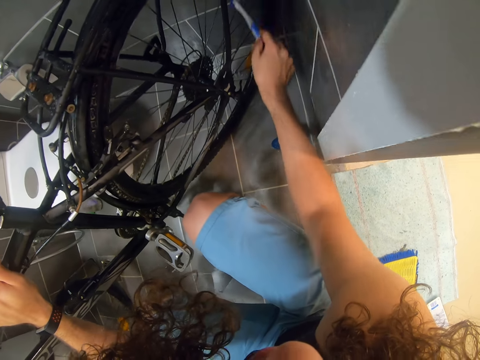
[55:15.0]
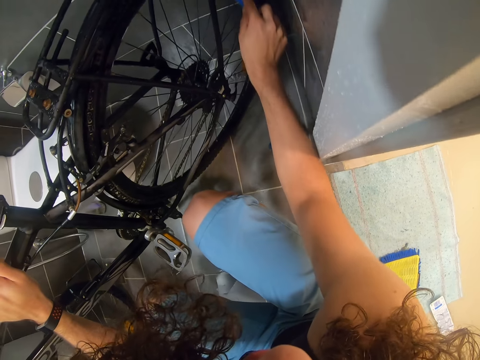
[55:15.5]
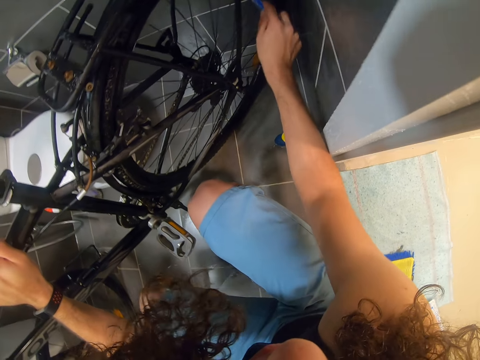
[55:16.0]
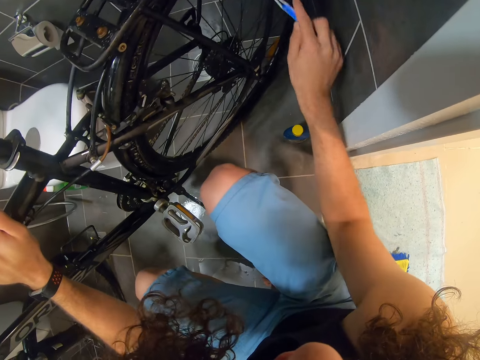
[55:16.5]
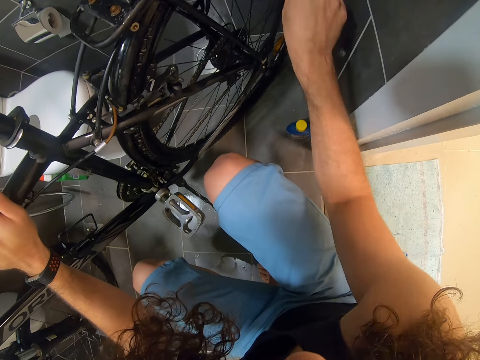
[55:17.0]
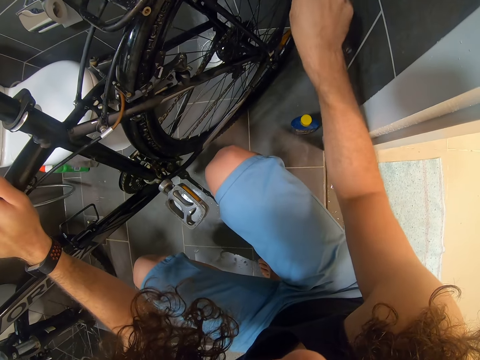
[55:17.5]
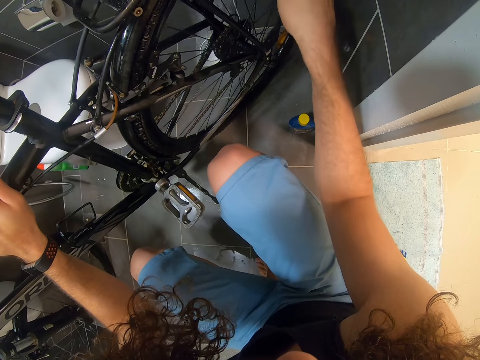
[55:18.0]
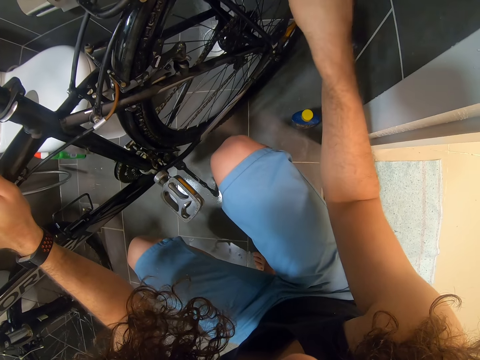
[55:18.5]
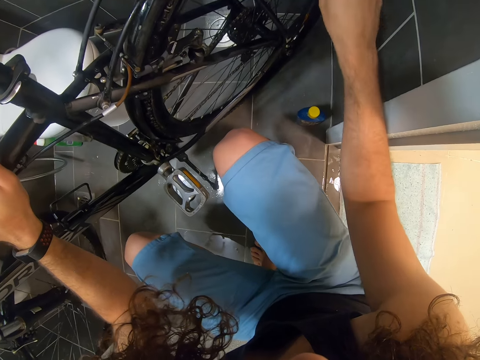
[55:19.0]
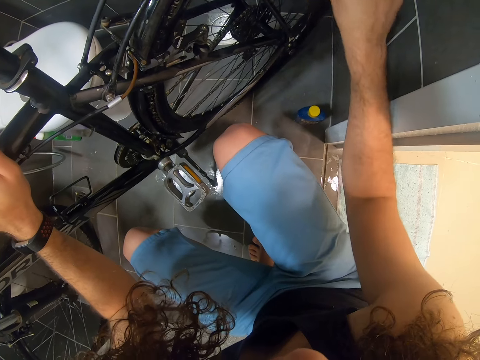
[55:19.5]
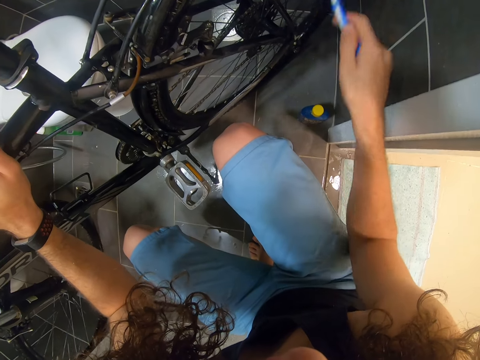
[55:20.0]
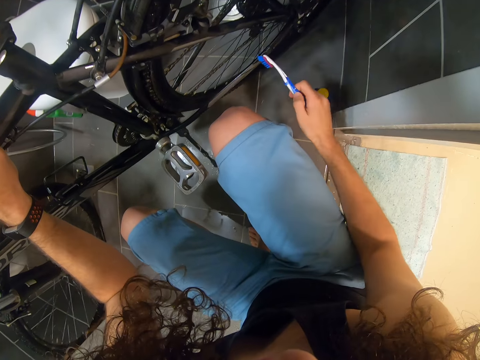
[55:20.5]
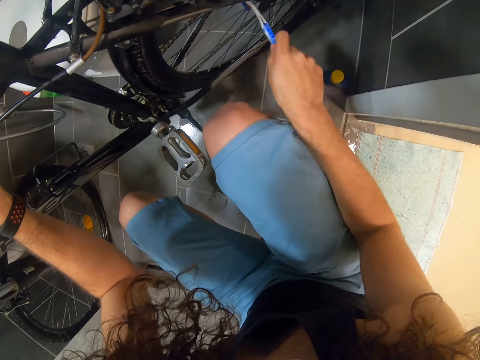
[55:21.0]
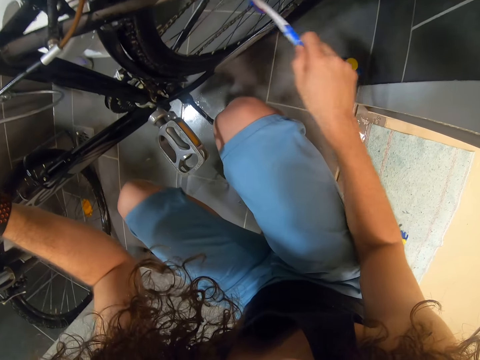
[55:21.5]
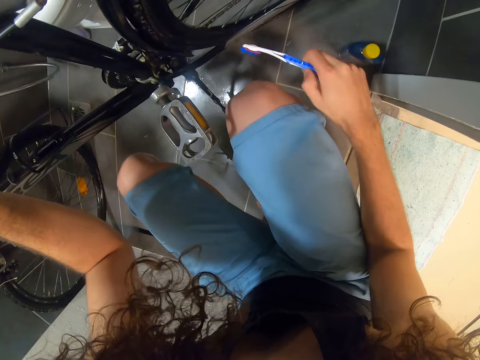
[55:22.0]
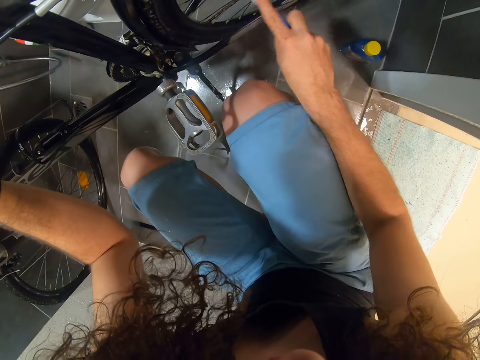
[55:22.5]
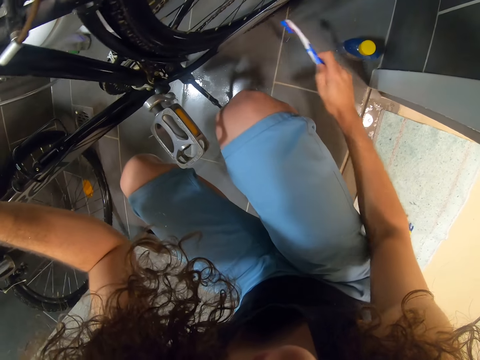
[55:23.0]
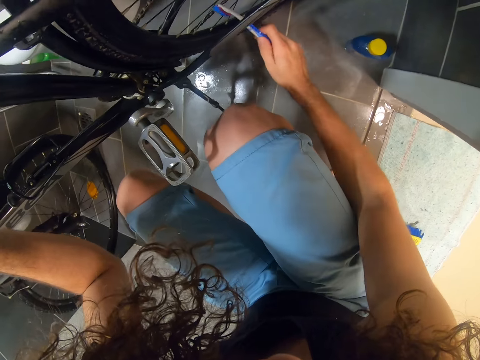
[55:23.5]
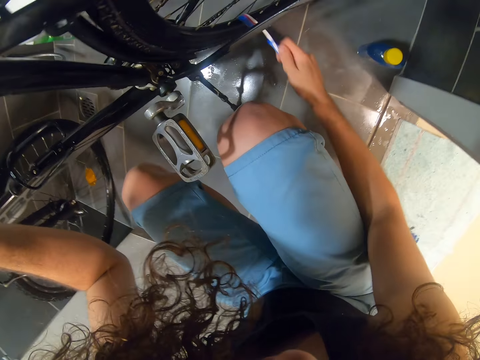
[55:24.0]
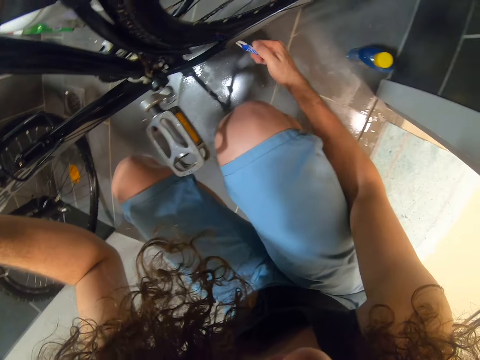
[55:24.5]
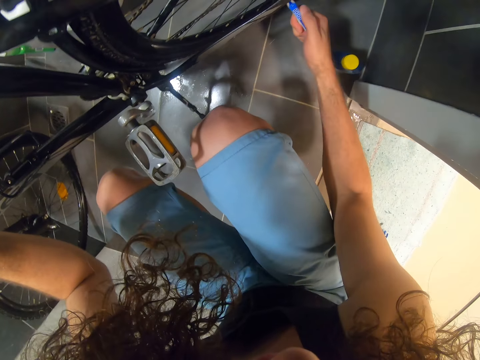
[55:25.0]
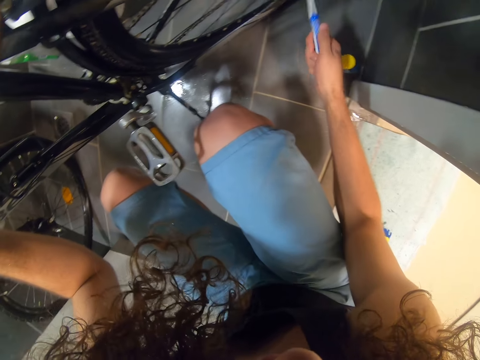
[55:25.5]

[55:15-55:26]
The camera wearer brushes the spokes.

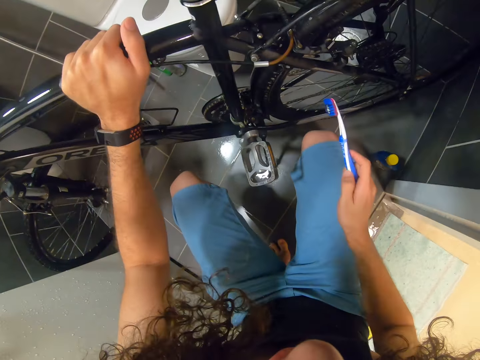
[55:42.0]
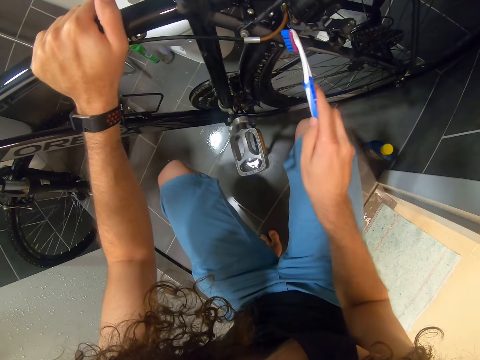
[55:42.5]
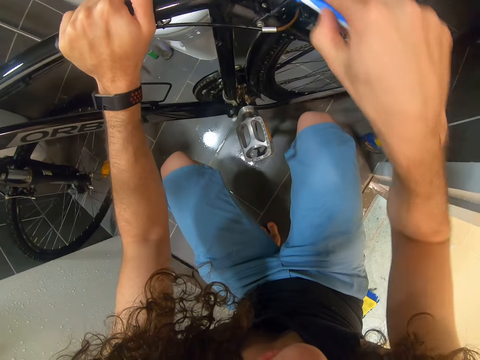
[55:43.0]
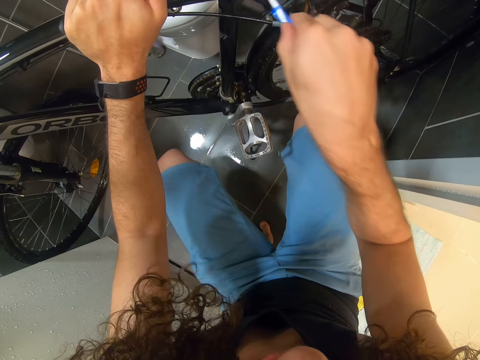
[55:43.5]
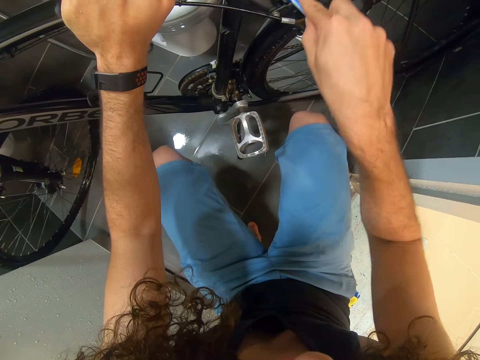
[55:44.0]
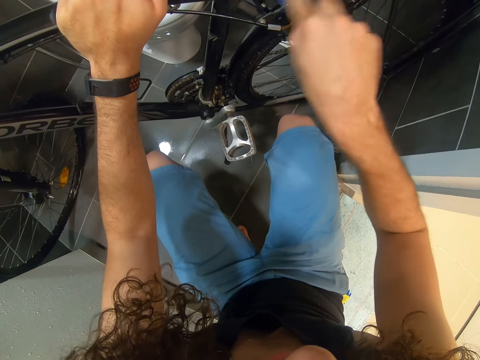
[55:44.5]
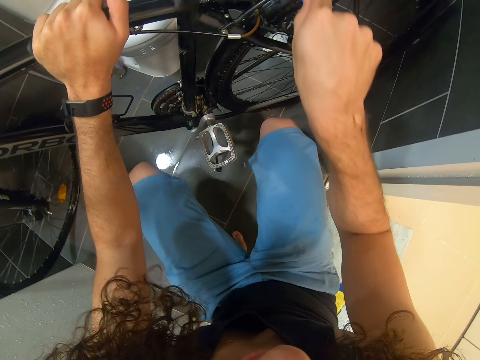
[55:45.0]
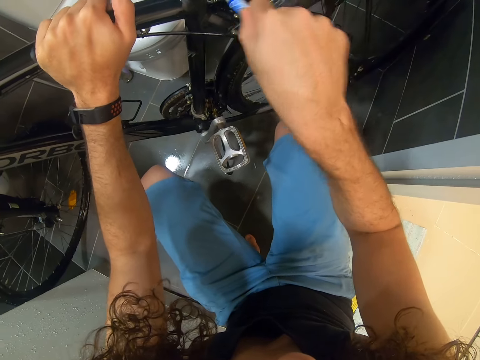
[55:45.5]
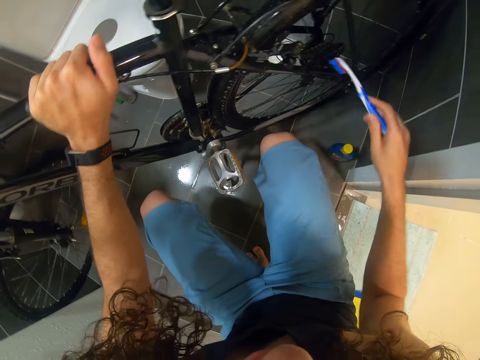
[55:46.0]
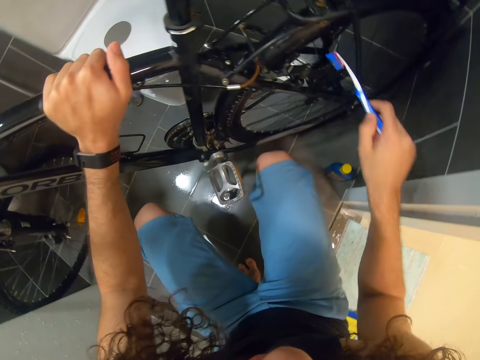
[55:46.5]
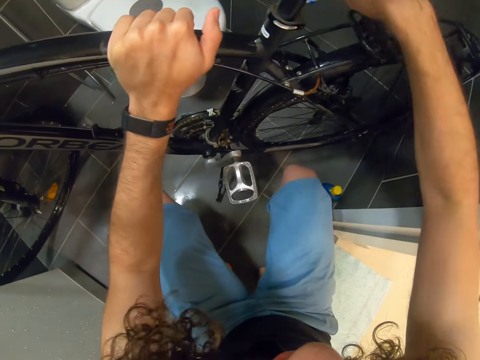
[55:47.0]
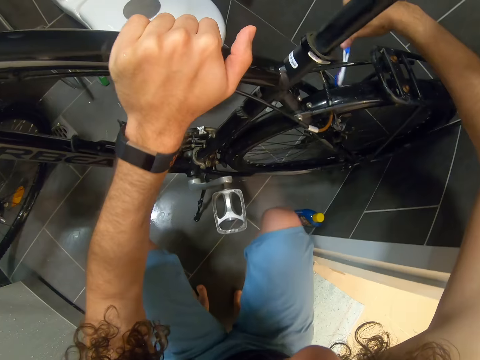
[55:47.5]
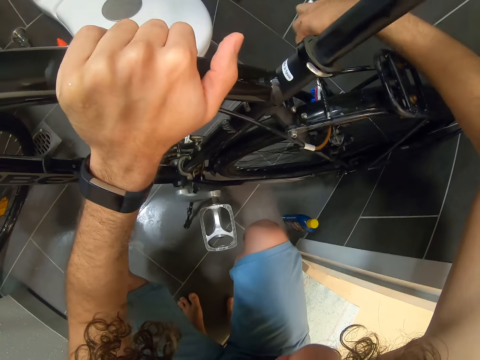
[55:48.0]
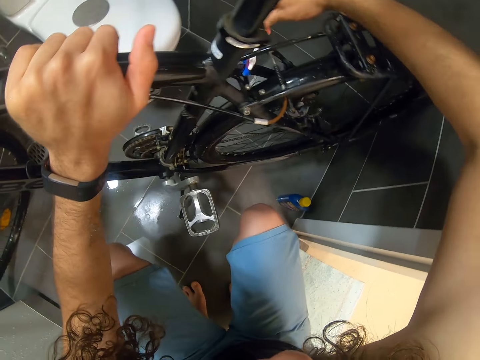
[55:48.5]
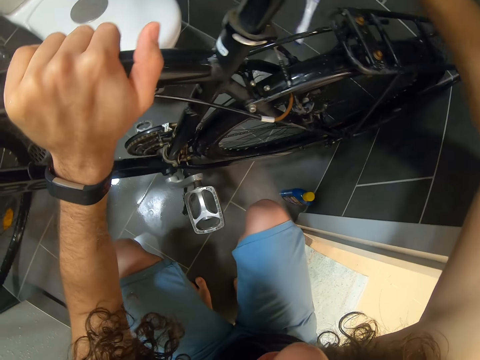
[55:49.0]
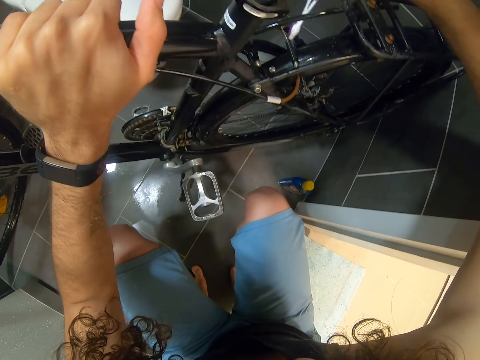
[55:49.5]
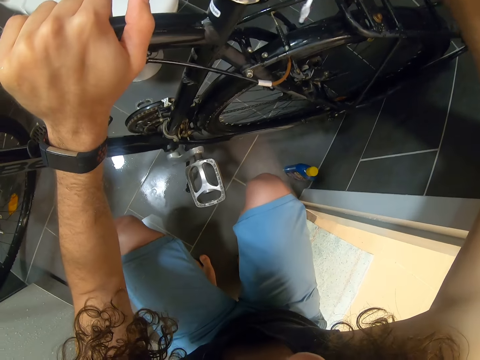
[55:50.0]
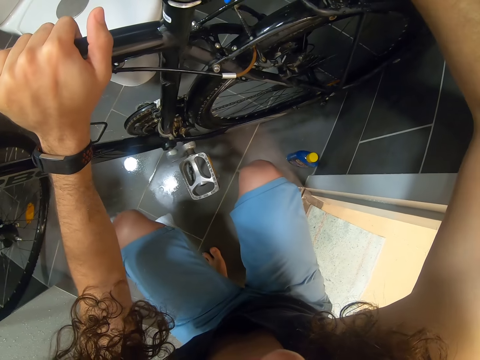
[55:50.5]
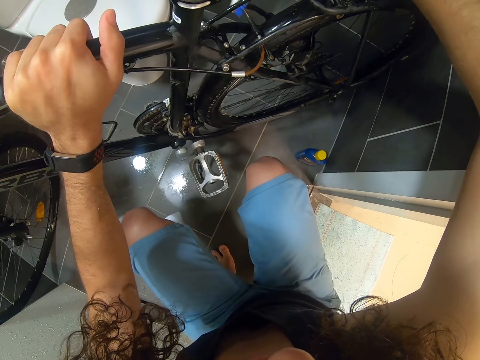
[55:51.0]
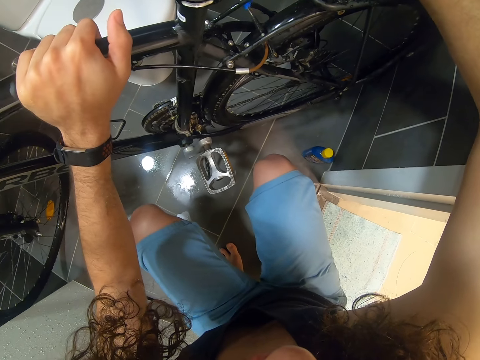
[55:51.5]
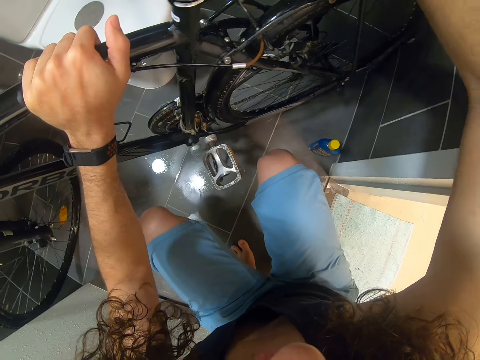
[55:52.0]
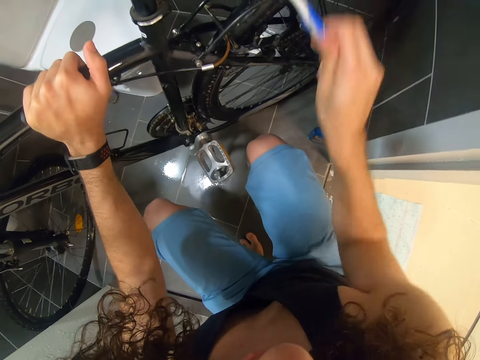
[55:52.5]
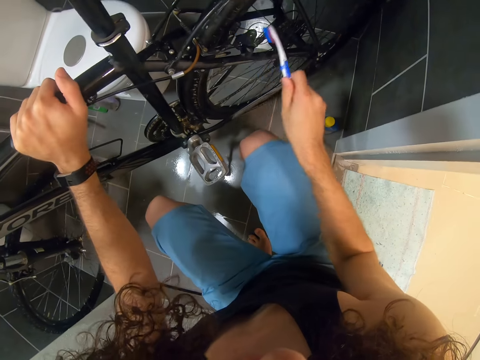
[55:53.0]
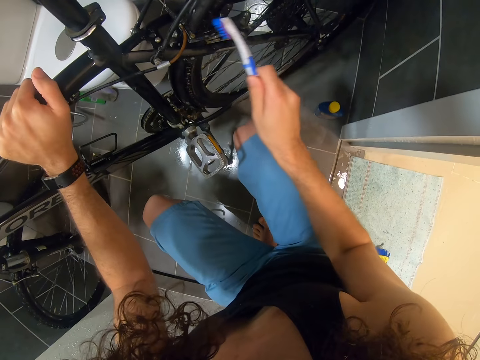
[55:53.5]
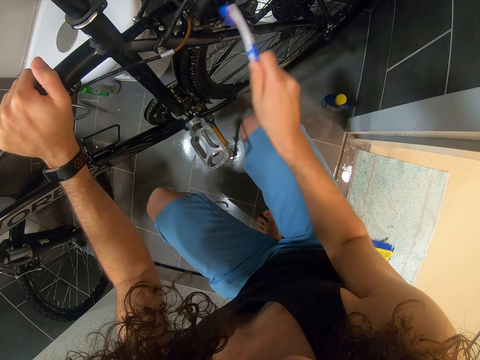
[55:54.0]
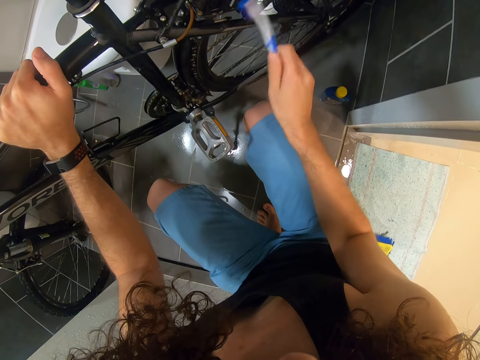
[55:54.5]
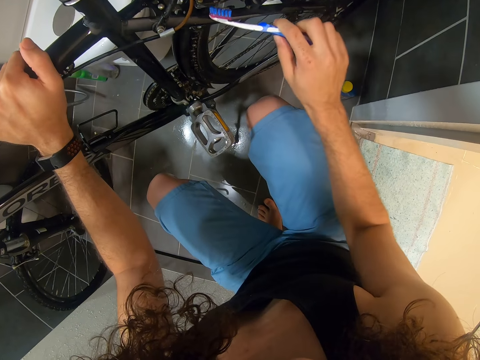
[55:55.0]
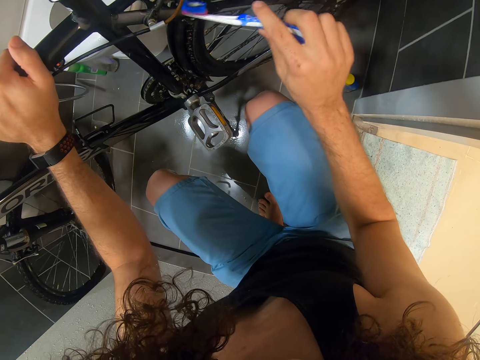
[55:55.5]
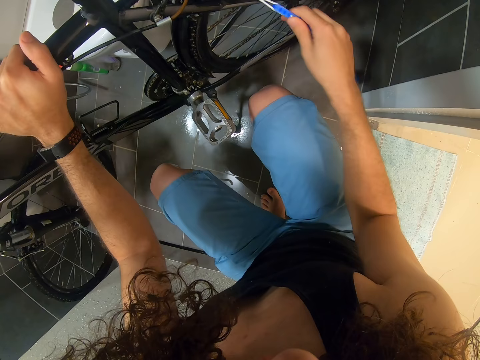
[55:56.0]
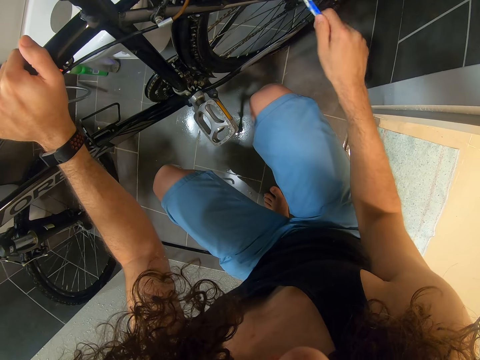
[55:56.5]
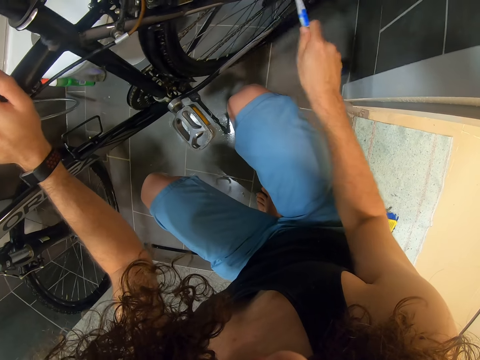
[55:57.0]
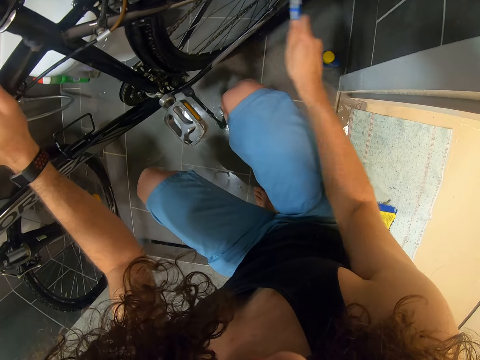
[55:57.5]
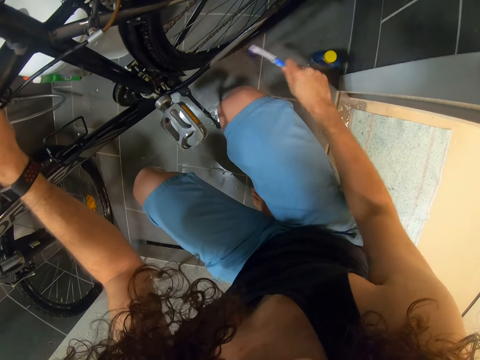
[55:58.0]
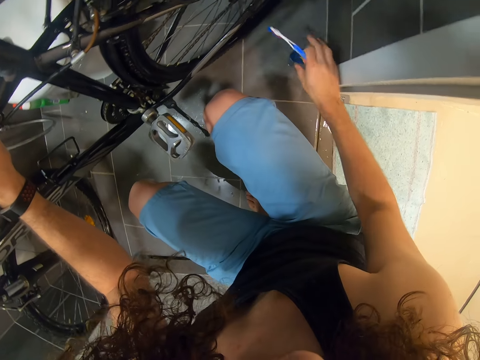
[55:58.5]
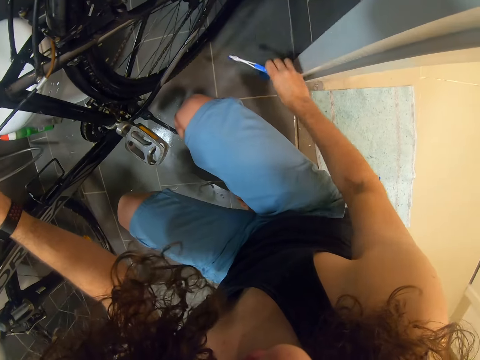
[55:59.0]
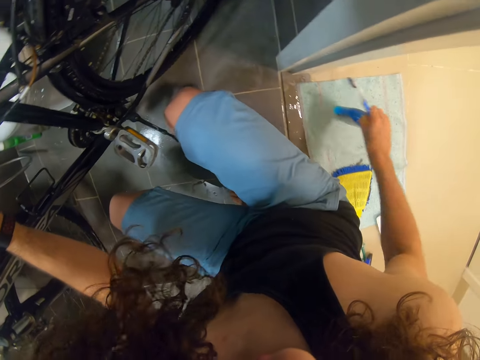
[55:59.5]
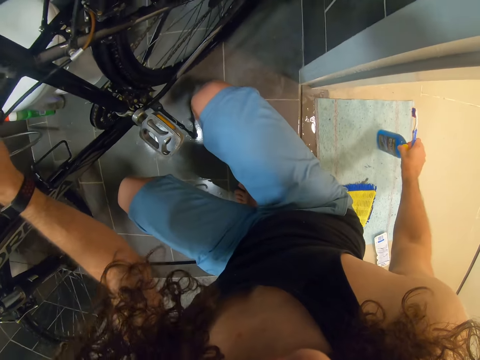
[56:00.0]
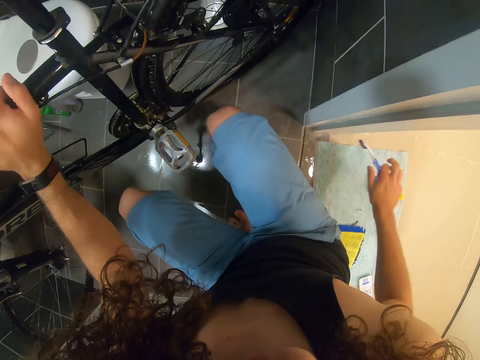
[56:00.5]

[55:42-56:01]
The camera wearer brushes the seat stay. They pick up a bottle of car shampoo. They drop the bottle of car shampoo.
